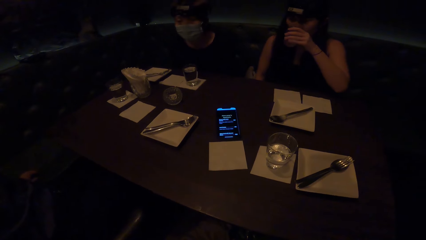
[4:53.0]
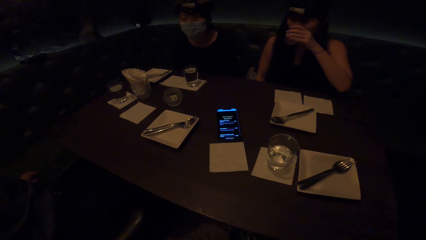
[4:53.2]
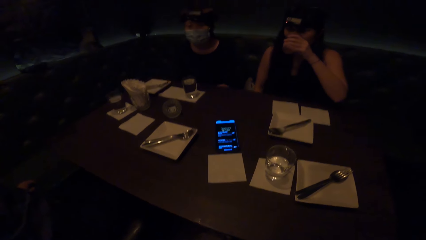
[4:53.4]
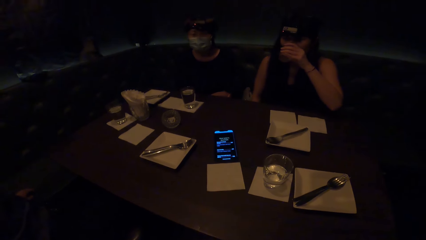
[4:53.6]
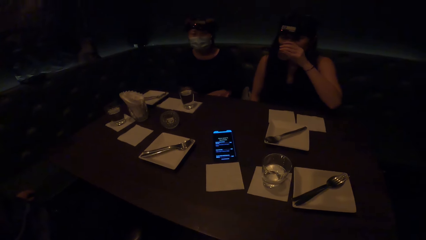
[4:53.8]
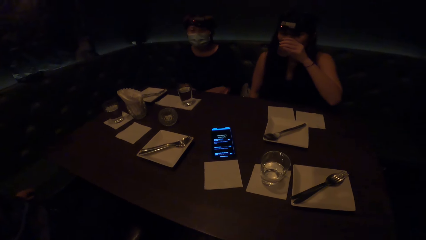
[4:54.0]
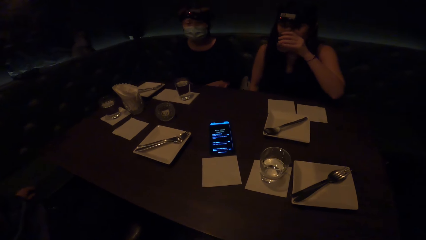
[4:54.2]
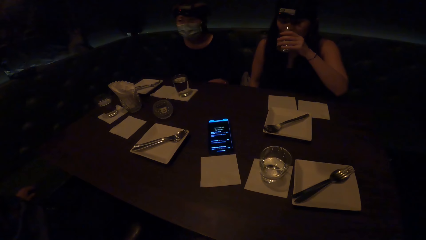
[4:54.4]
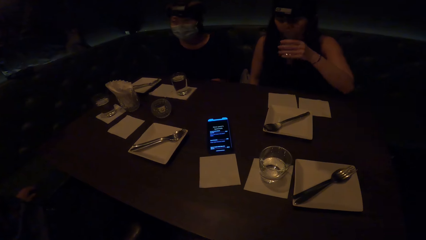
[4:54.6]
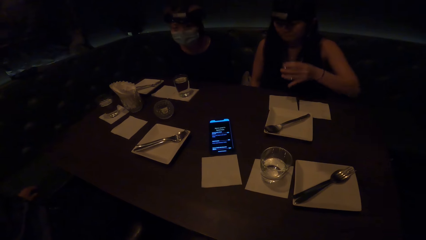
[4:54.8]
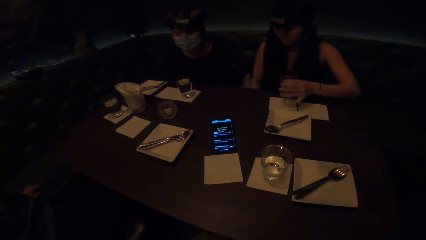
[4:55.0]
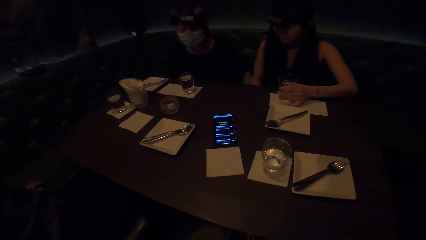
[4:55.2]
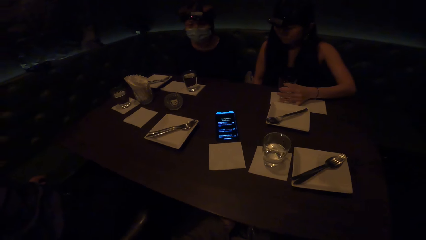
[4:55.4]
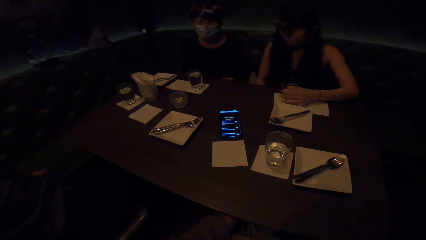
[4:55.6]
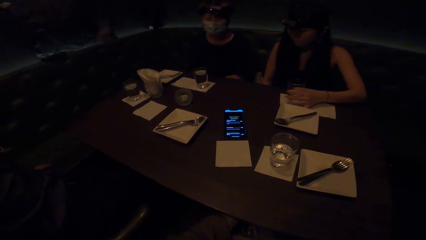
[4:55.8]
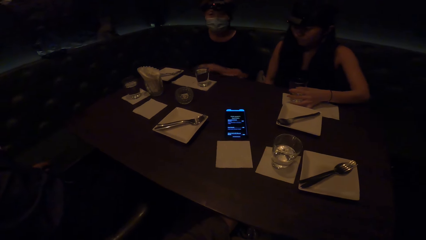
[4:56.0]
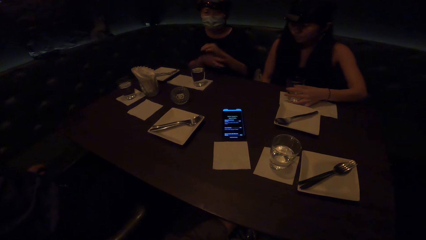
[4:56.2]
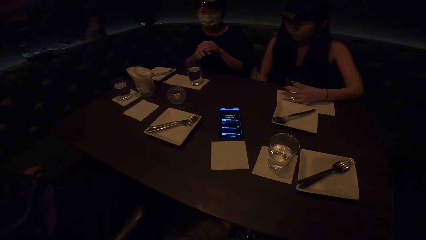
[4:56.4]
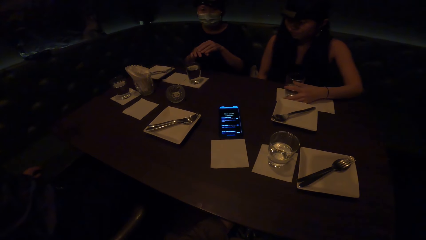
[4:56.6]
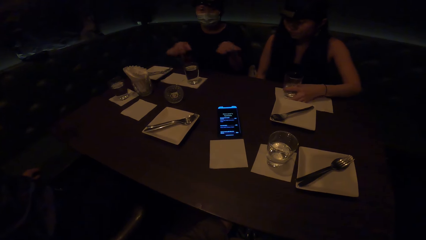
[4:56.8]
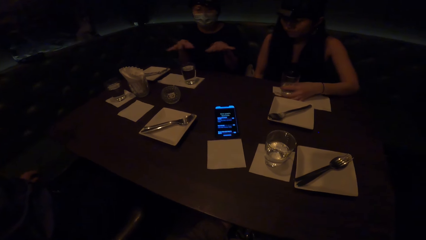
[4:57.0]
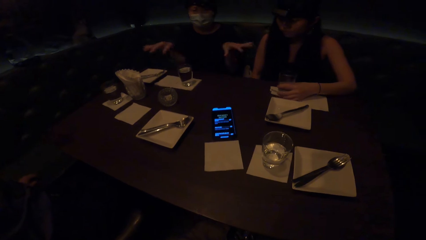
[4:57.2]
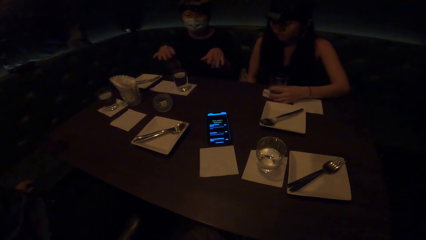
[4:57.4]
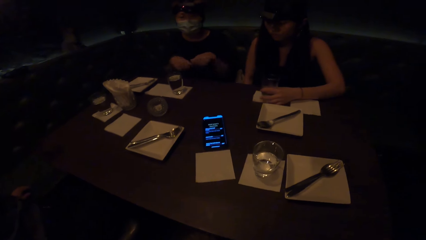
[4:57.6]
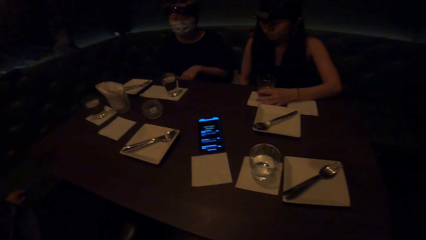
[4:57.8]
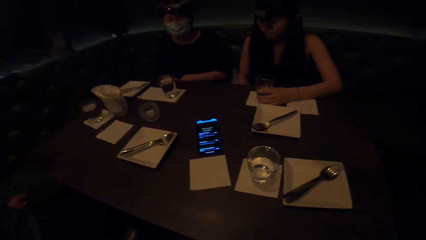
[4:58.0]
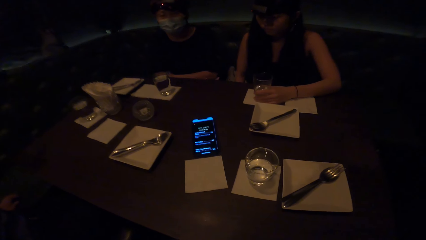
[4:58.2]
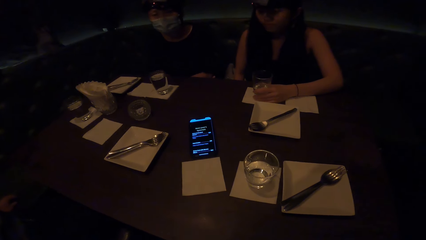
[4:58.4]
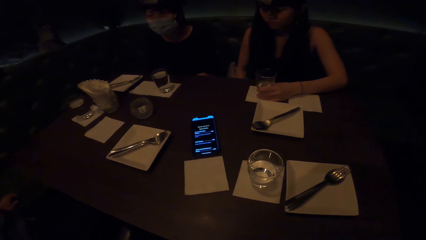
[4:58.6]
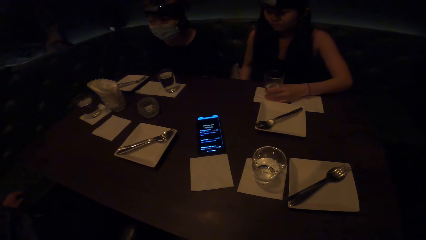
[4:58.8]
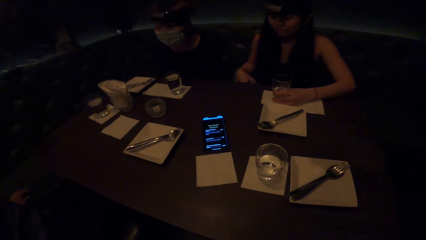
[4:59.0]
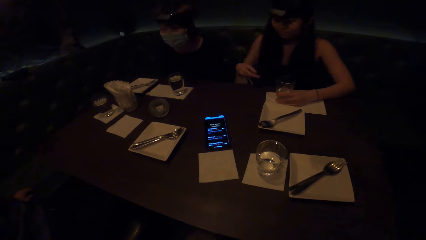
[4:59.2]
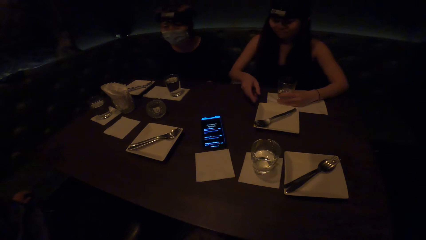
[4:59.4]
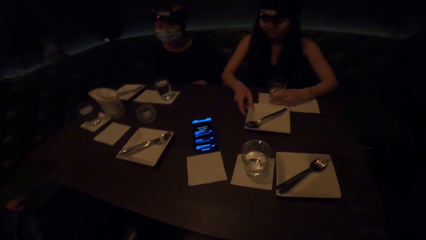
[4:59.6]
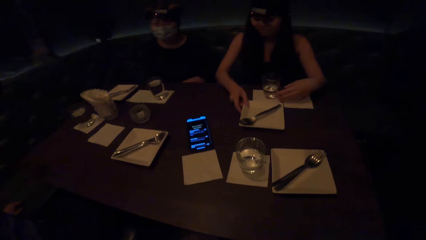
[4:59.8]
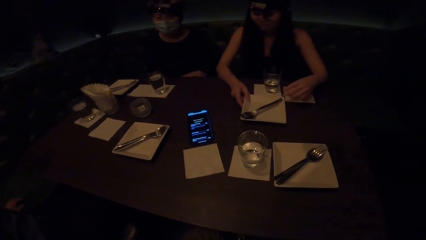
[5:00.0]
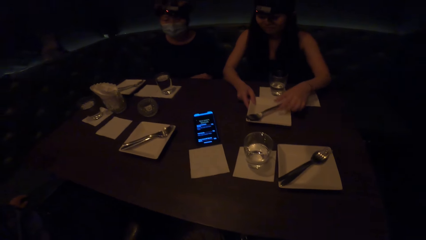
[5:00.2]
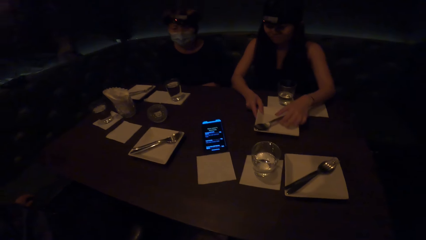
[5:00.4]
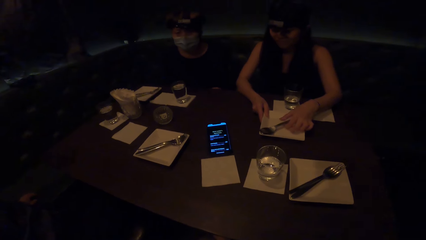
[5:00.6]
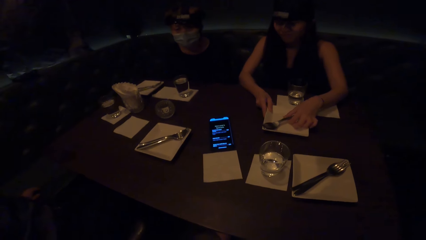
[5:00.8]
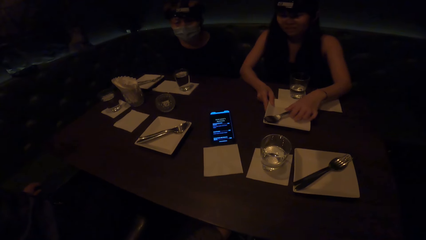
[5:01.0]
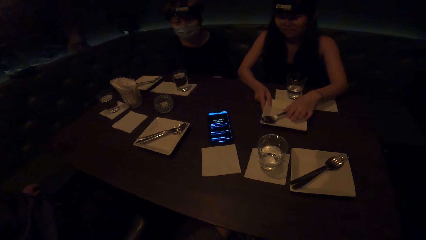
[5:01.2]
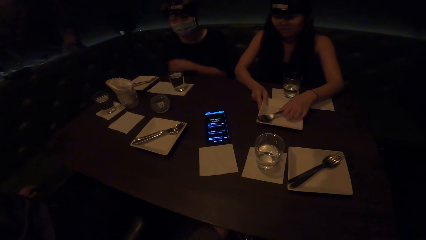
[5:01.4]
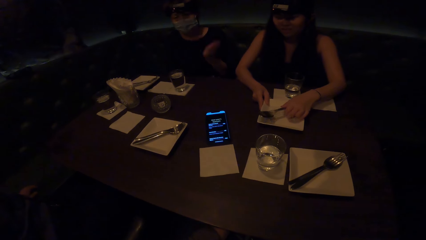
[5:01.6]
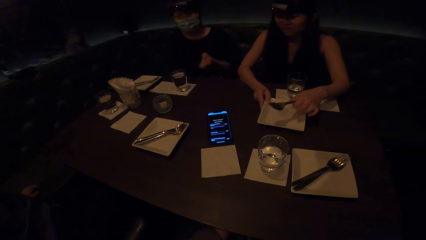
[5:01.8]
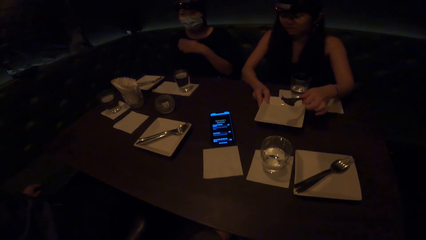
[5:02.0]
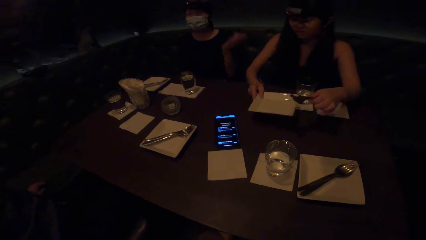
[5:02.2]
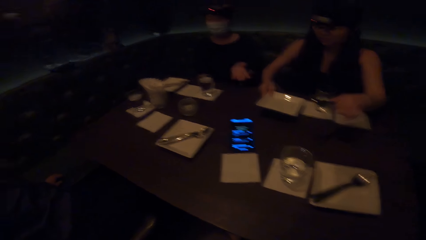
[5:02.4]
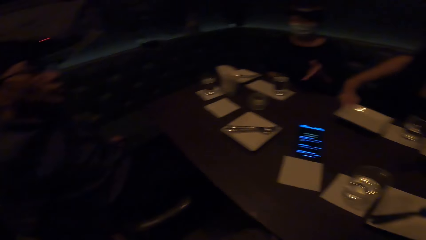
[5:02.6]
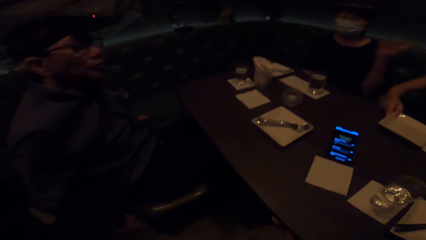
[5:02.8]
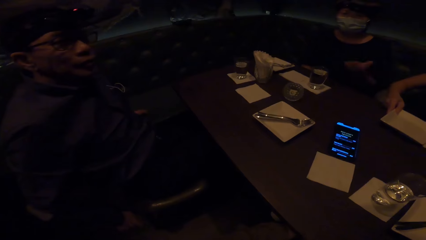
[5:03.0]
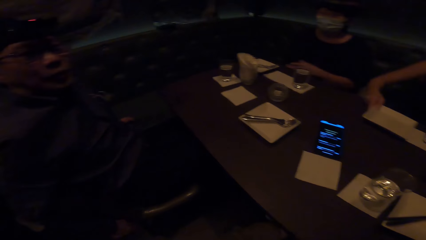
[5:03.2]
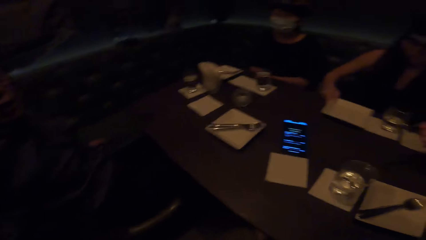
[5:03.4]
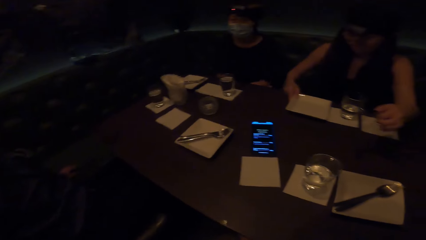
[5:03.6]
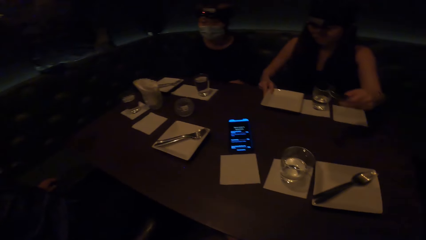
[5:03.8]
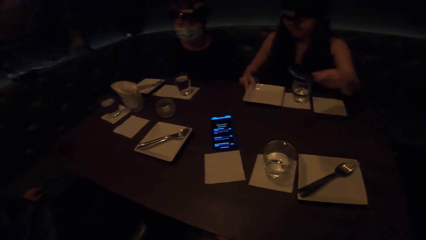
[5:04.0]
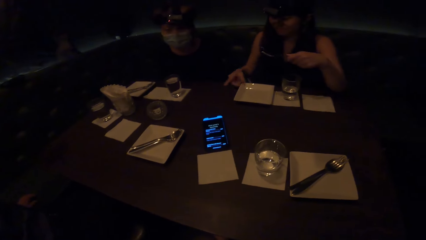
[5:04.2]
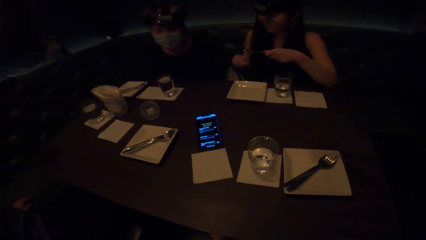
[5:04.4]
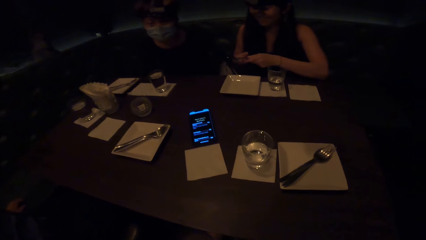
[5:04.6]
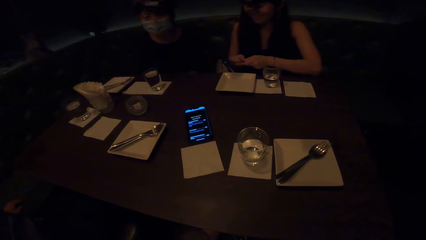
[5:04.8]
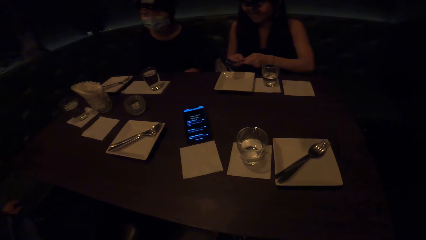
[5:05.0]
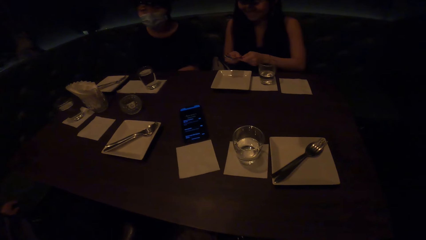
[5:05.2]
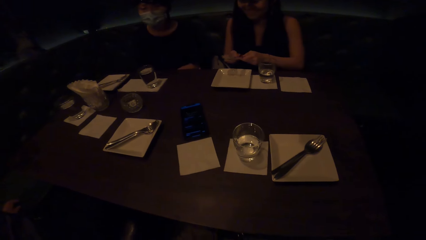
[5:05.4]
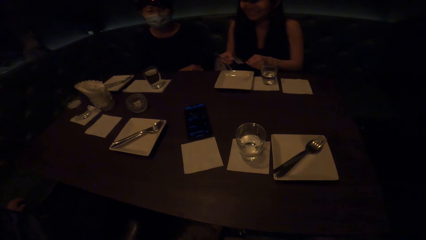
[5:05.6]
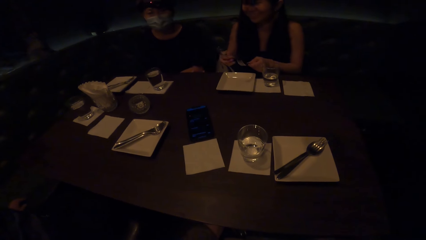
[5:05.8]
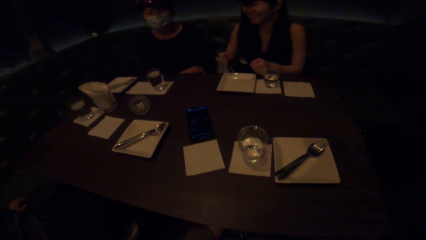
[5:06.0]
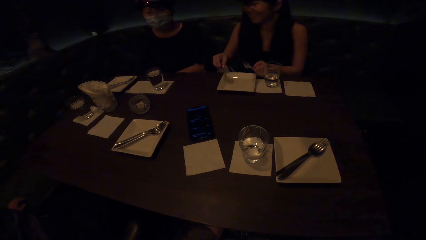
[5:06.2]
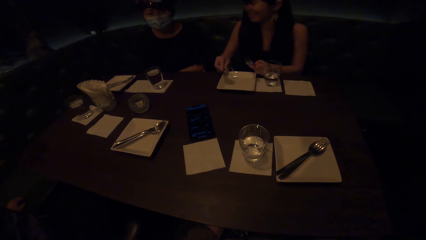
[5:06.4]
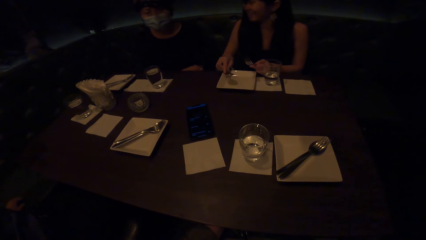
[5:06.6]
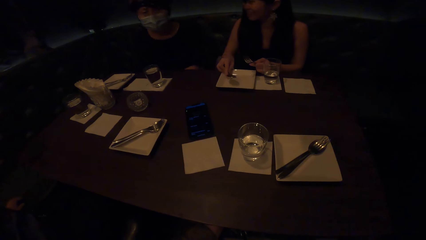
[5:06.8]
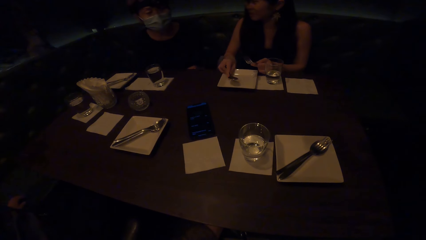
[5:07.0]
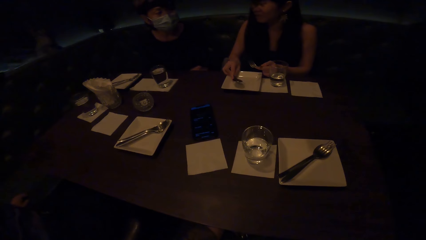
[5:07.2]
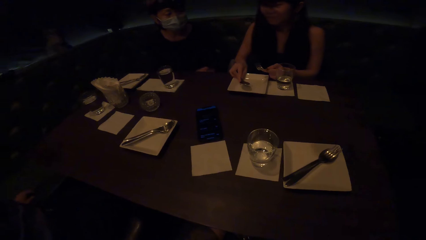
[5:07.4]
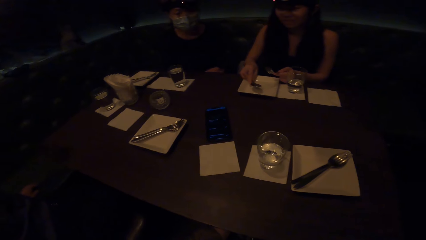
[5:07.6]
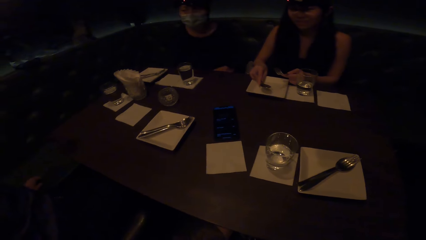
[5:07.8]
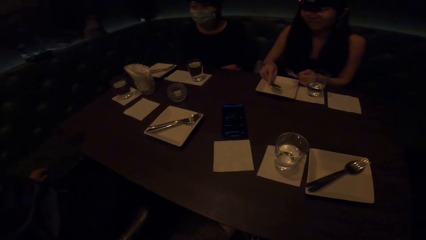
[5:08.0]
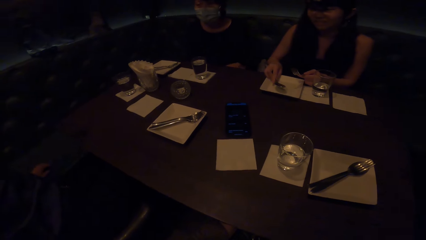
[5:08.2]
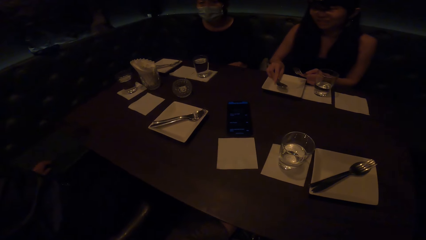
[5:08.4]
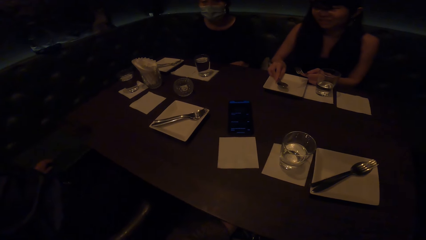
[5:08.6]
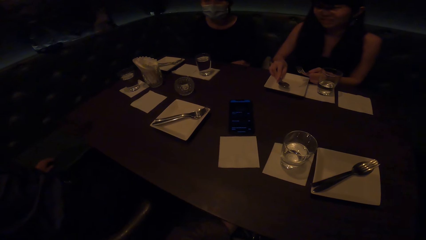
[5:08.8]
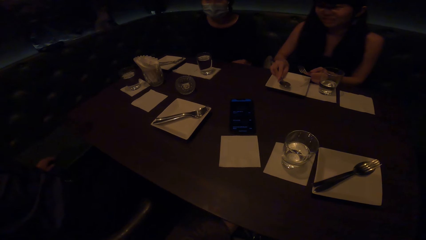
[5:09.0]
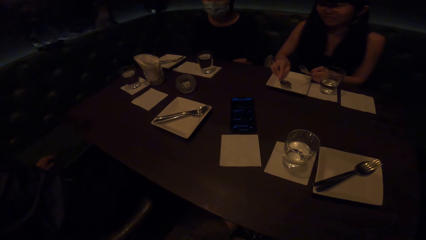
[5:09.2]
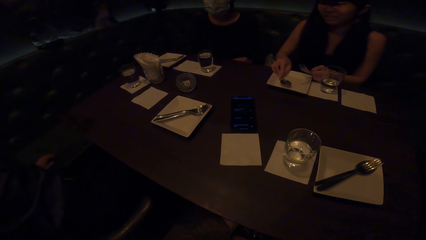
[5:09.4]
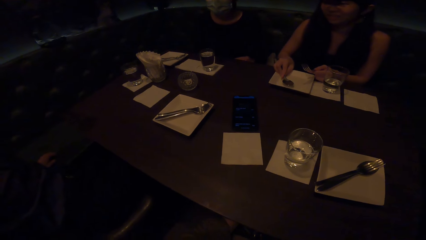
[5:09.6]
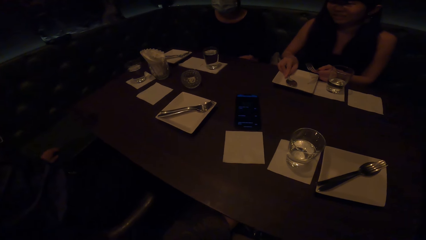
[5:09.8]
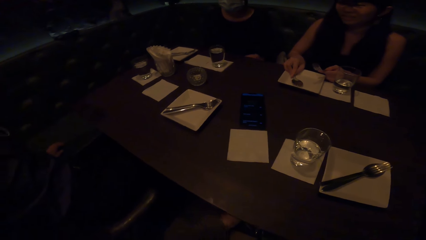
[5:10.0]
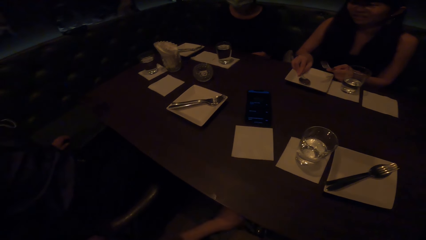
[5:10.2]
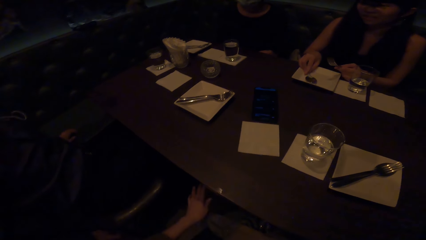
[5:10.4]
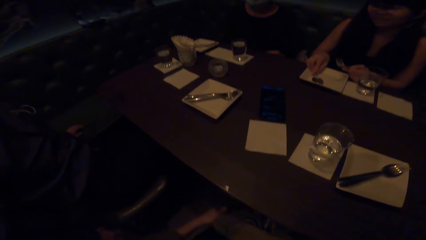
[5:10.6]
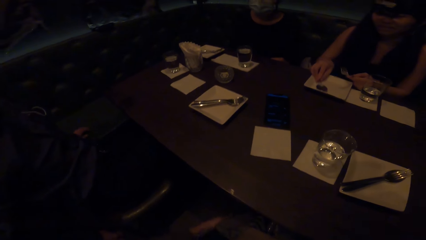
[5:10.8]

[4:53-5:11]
A woman drinks from the glass. Another woman swings her body to the front. The first woman places the glass on the table. The other woman interacts with the camera wearer. A man does a hand gesture. The first woman touches the plate, holds the plate on the table, and picks up the spoon or fork on the plate. She picks up the plate on the table and moves the plate. The man does a hand gesture. The first woman places the plate on the table, moves the silverwares, and places the spoon on the plate.
